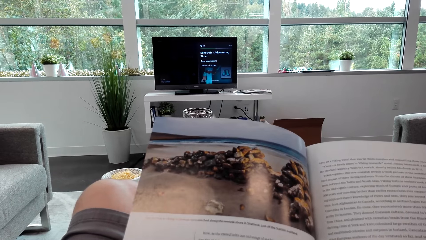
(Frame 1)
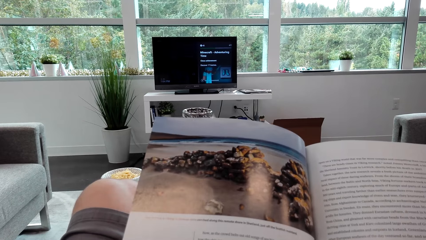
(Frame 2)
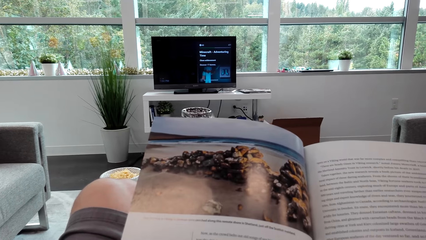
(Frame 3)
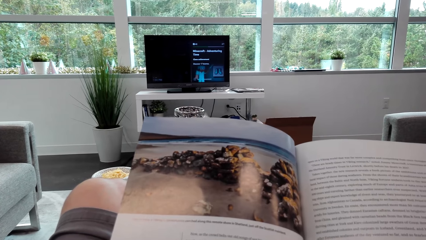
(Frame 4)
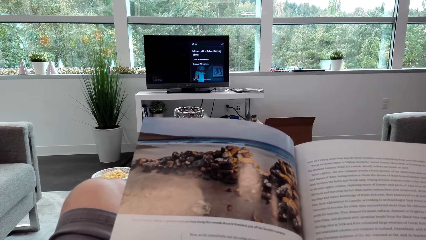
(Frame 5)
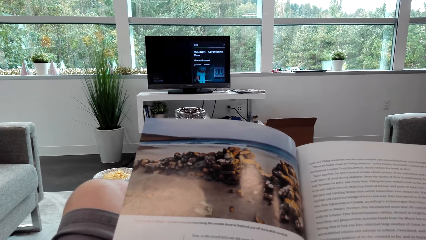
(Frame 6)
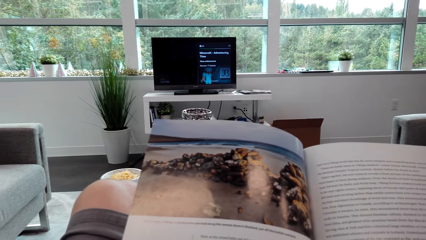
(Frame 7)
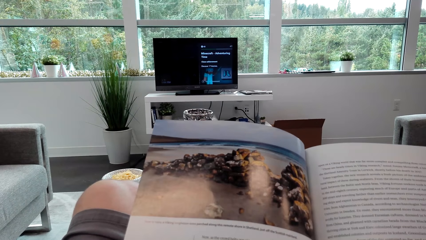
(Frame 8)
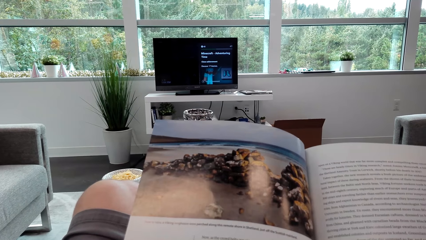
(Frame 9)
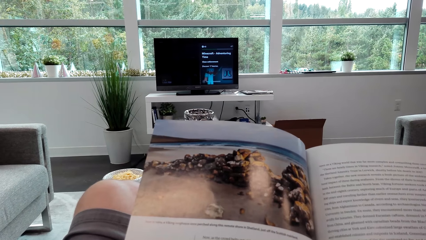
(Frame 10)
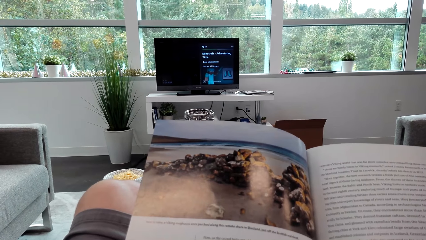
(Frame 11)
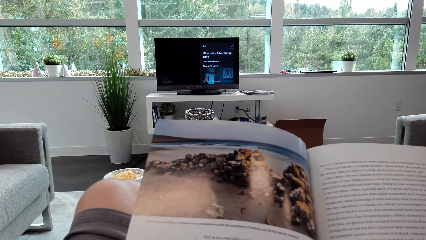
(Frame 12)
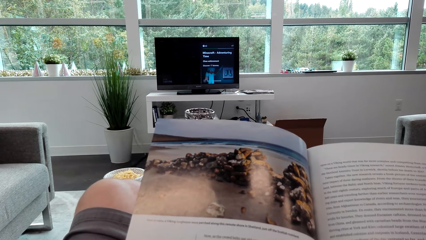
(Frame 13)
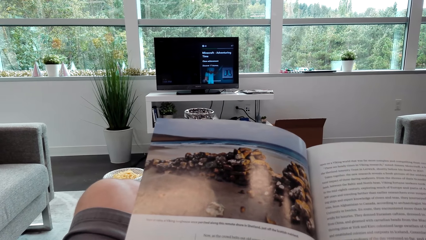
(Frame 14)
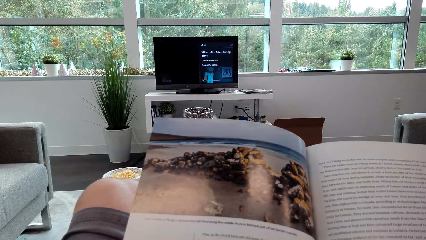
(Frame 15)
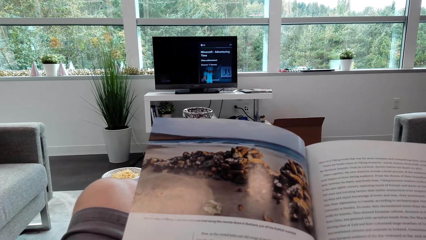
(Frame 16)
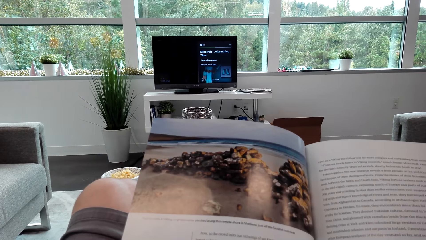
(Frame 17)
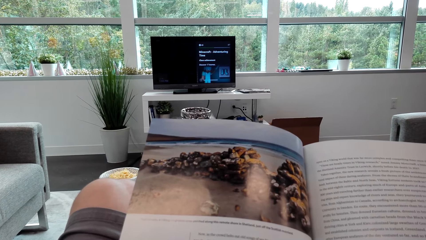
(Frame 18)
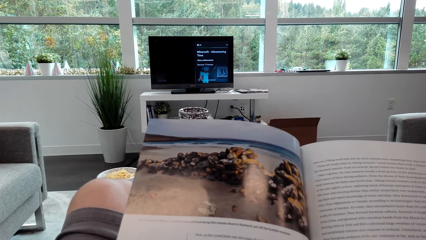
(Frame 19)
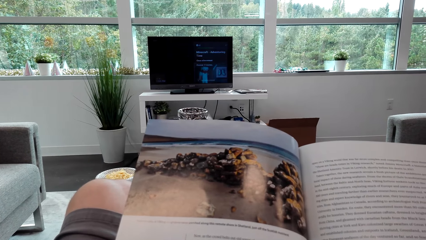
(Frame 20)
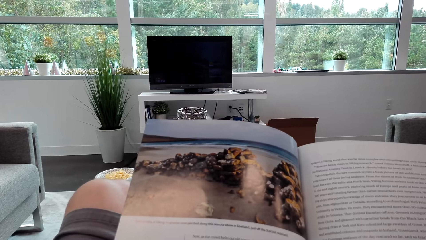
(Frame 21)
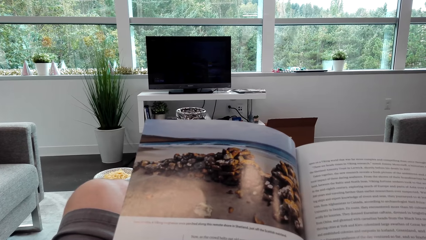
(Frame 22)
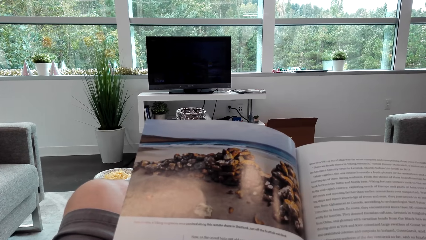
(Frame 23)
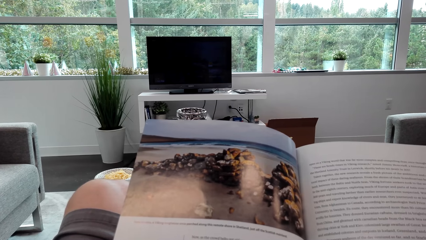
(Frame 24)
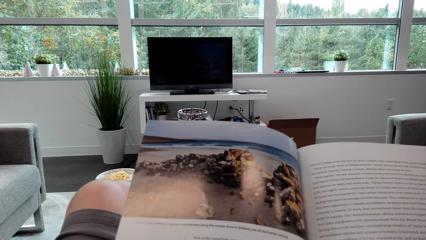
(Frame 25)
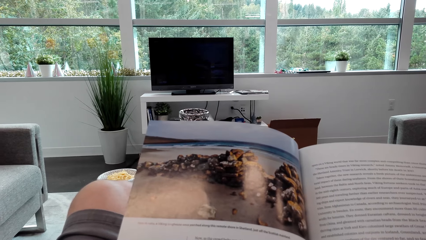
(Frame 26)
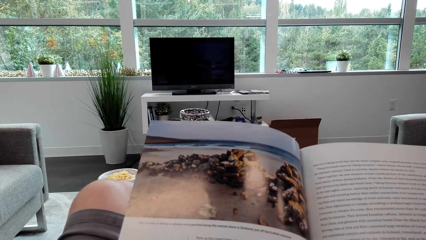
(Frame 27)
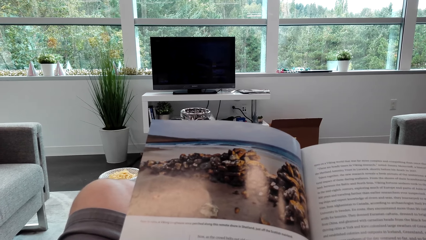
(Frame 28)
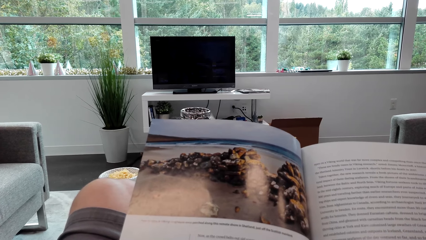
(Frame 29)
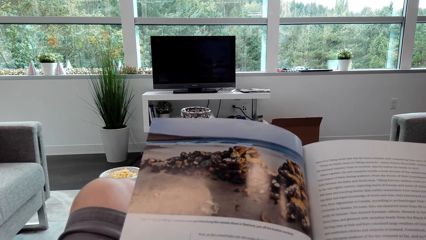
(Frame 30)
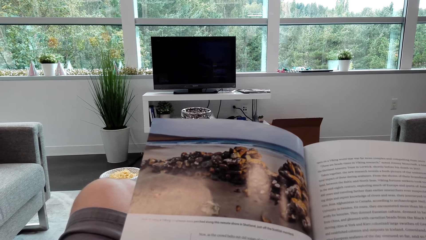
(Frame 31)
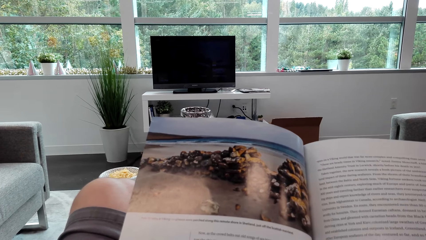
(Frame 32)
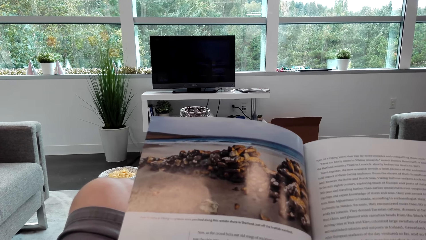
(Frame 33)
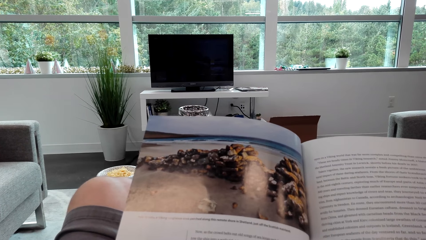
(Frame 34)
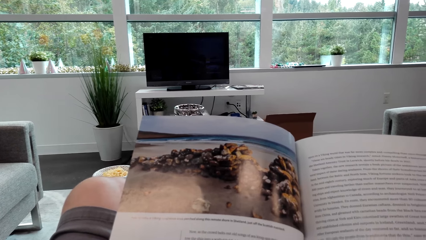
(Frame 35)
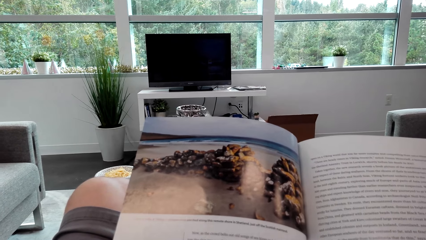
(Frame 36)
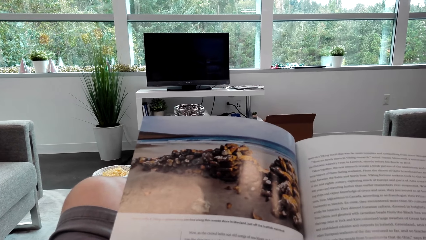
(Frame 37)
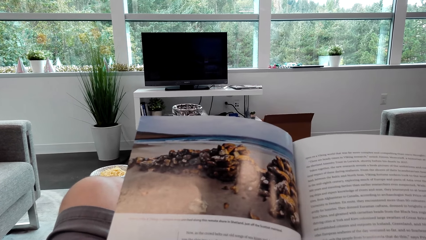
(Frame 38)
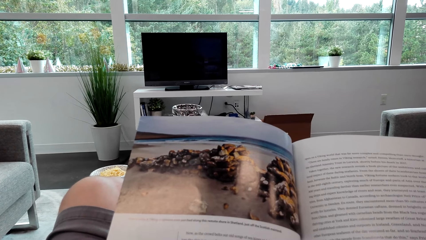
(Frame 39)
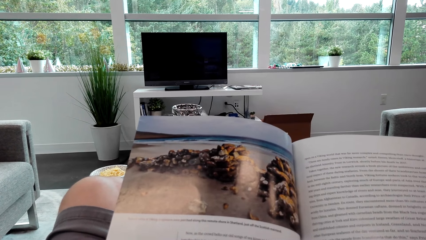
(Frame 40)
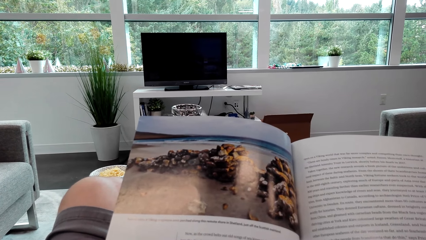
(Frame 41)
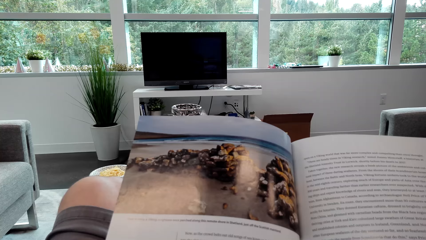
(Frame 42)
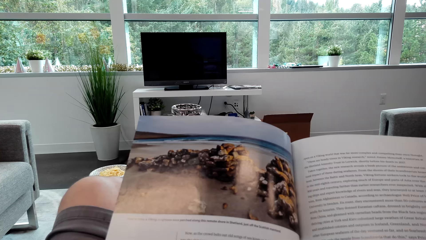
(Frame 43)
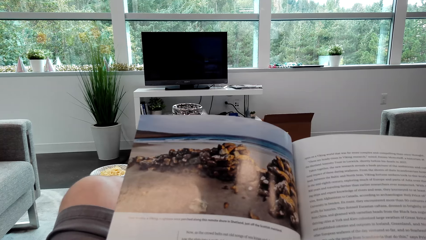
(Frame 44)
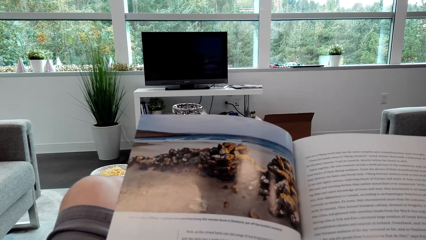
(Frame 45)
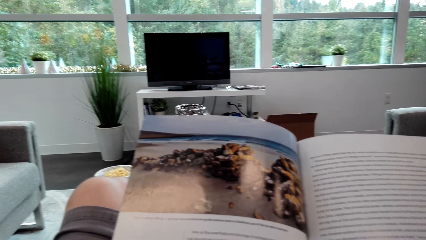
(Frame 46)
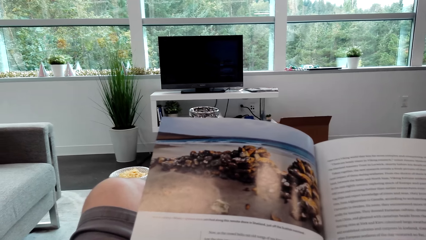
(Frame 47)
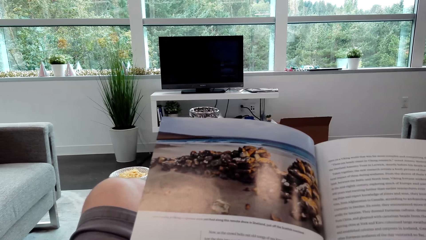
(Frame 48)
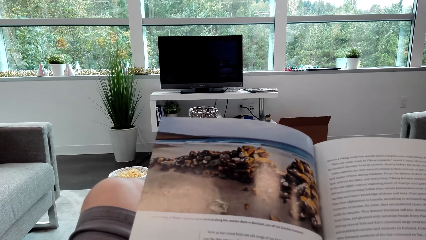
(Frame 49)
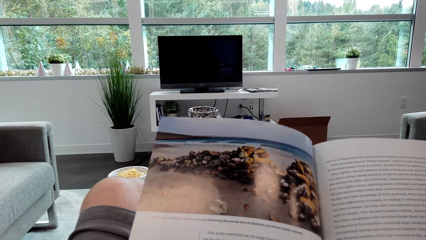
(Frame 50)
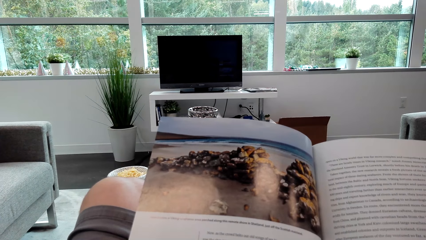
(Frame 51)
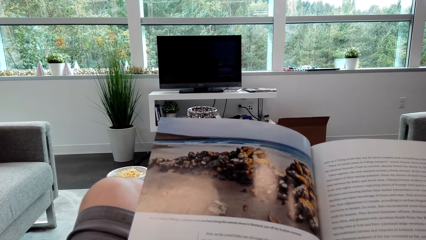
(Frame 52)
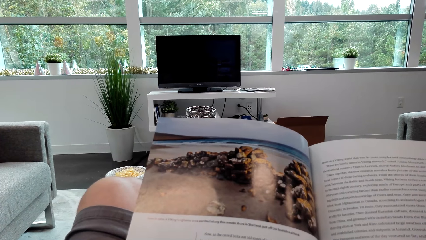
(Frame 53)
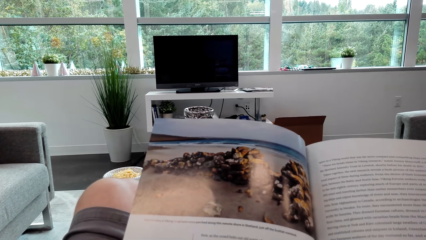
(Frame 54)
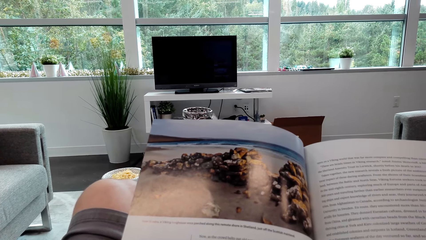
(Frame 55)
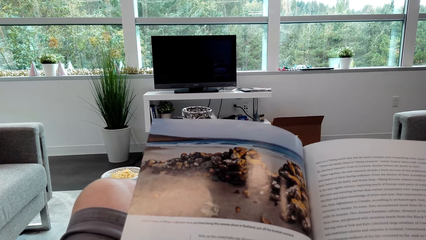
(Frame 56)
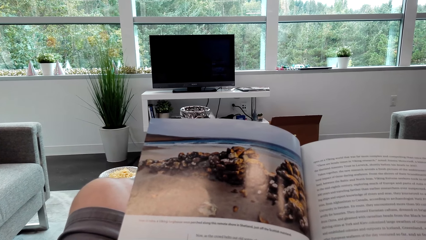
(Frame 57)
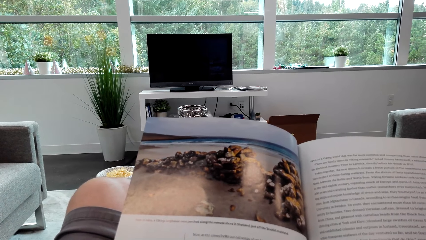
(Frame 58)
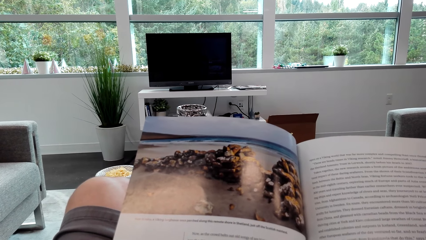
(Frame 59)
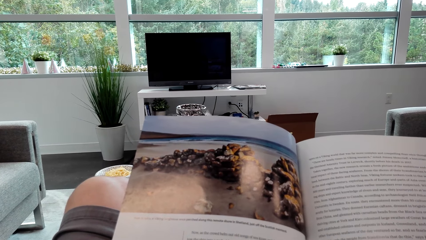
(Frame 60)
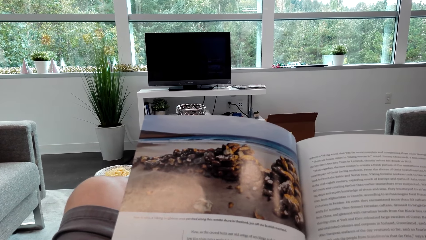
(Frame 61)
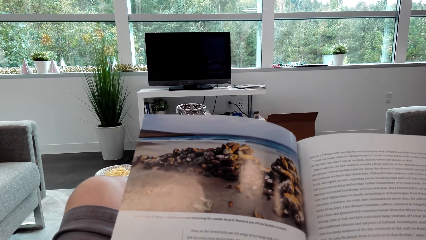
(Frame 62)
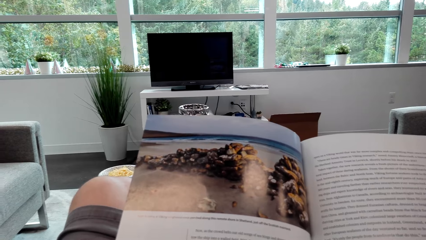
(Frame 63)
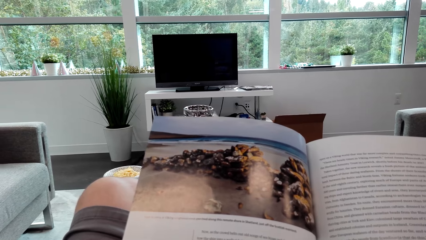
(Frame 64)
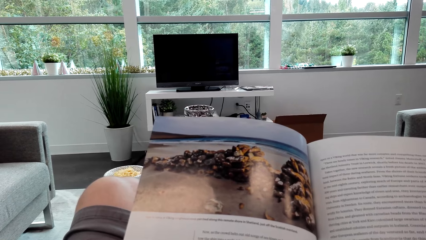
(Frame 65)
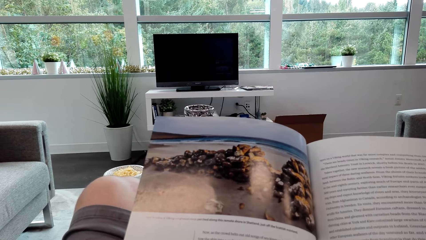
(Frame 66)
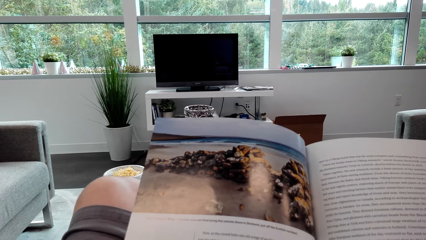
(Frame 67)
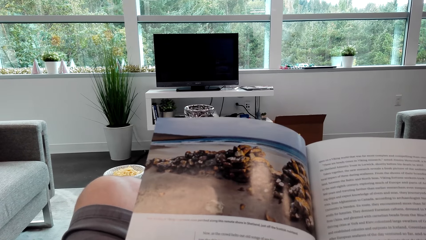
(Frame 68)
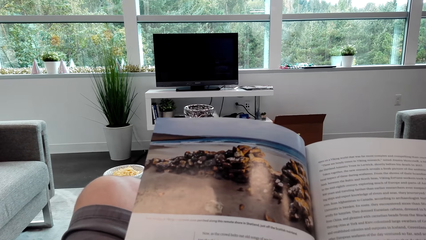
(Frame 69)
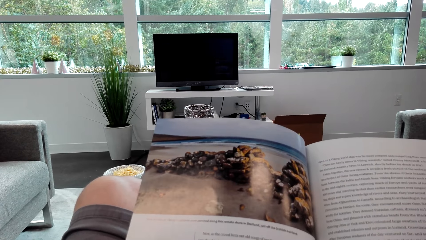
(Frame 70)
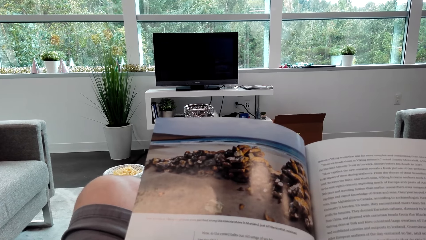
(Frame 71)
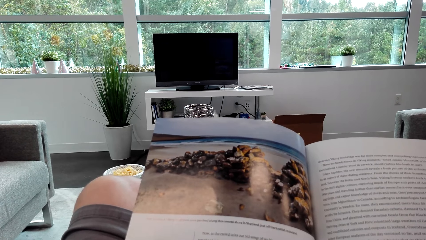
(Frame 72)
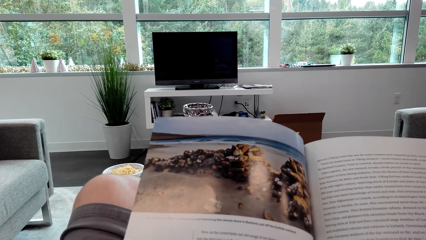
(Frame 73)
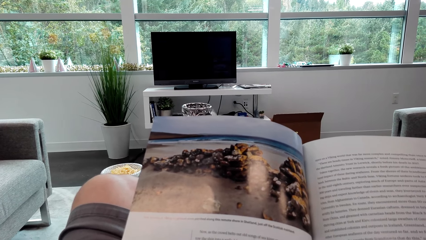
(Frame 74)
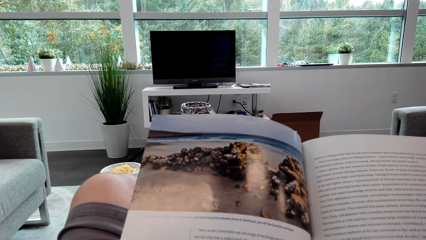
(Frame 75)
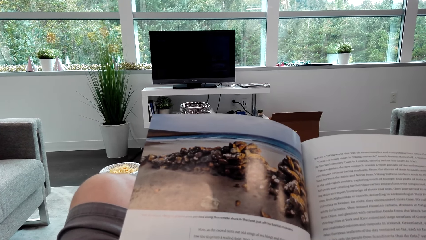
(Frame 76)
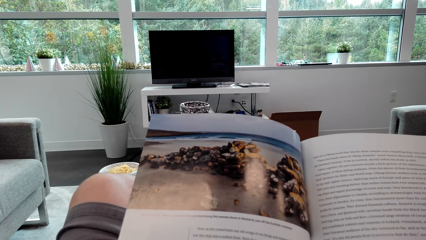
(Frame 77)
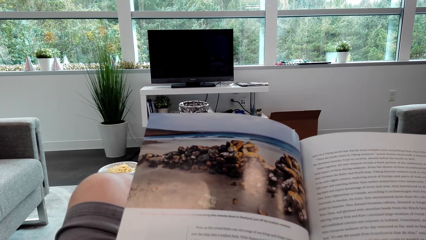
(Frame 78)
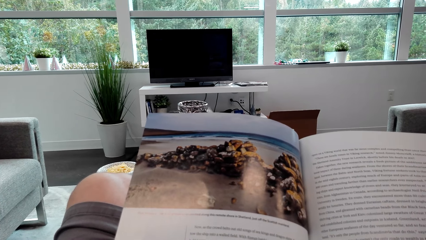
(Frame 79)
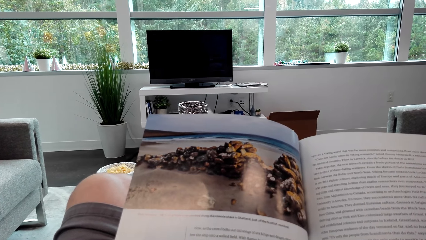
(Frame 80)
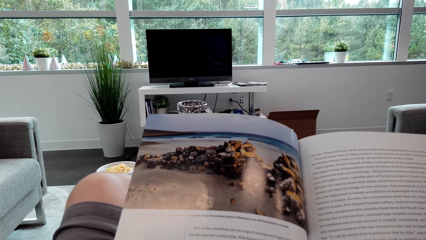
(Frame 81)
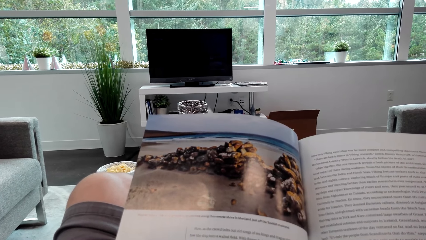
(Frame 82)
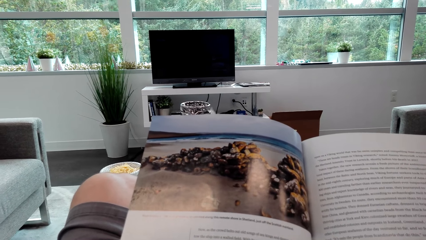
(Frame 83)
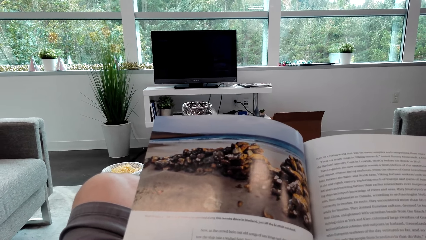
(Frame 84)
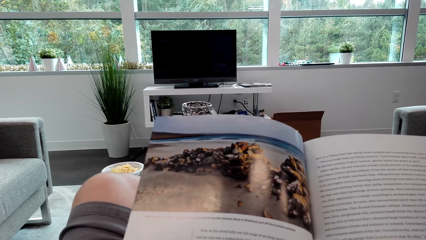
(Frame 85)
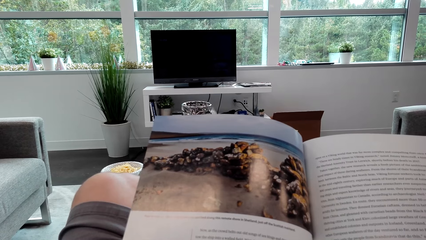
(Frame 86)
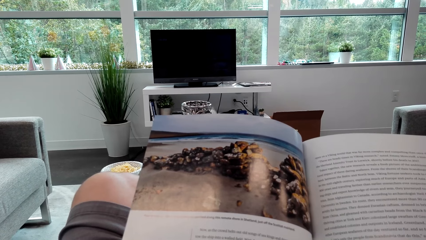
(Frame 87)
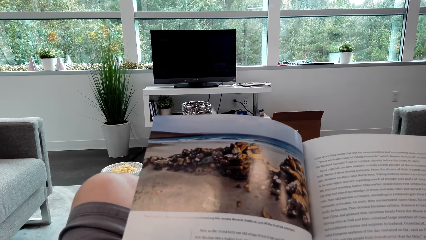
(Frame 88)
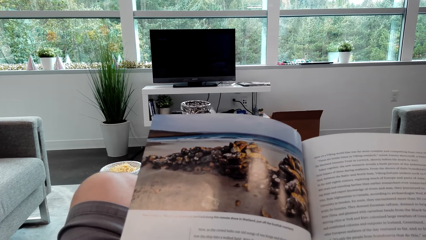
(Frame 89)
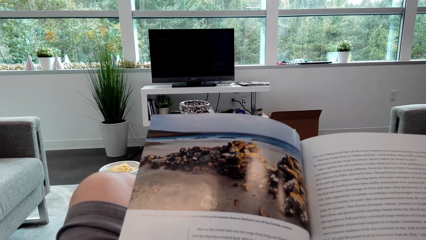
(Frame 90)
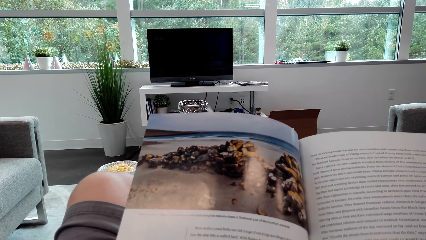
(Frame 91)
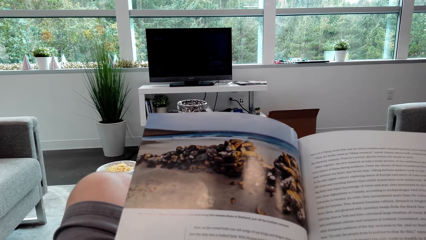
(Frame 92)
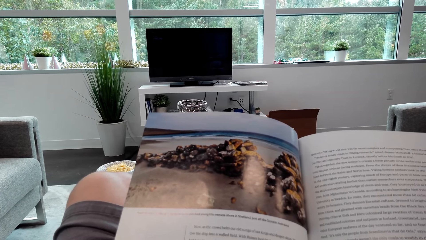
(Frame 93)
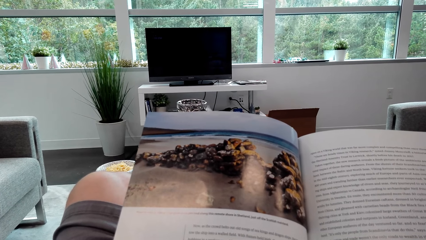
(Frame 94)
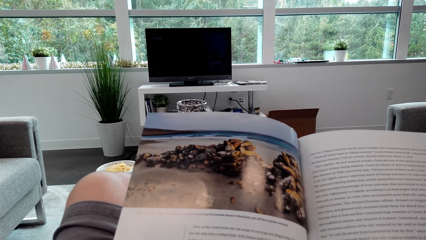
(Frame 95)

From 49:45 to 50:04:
The camera wearer reads on the pamphlet. They look at the television stand.
